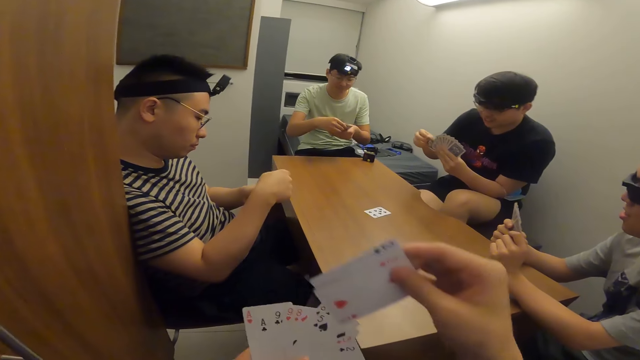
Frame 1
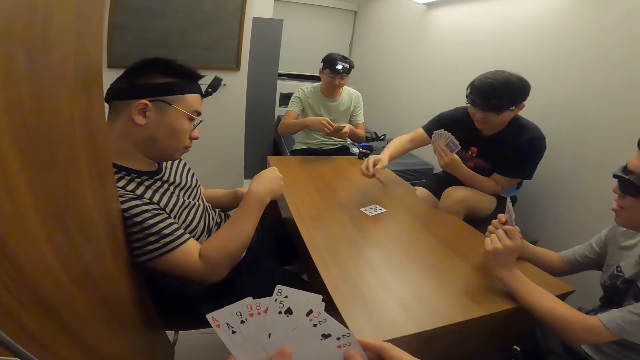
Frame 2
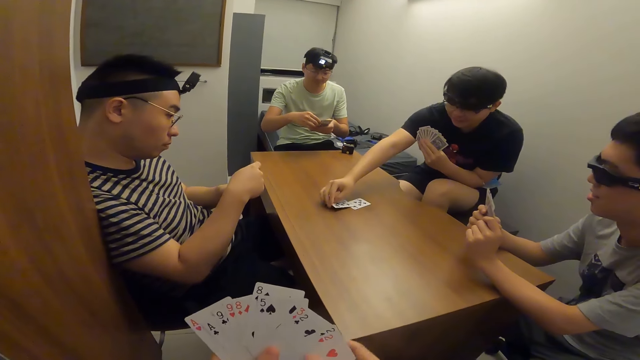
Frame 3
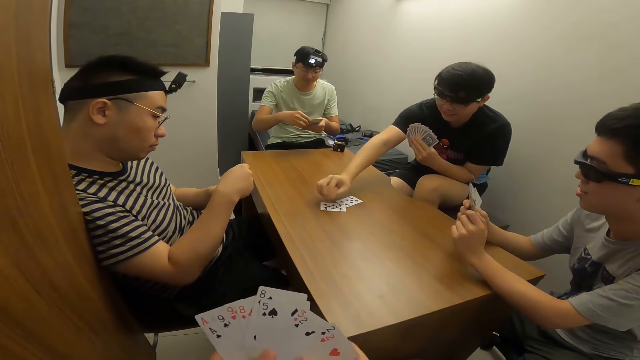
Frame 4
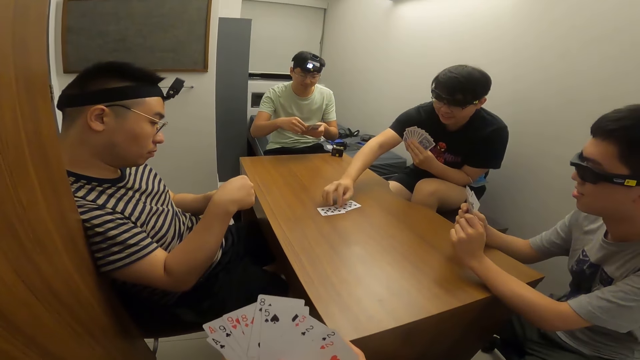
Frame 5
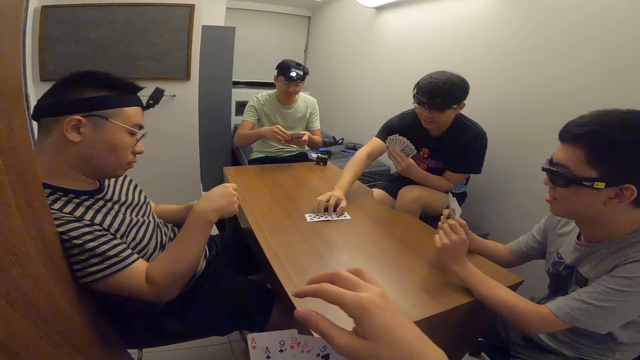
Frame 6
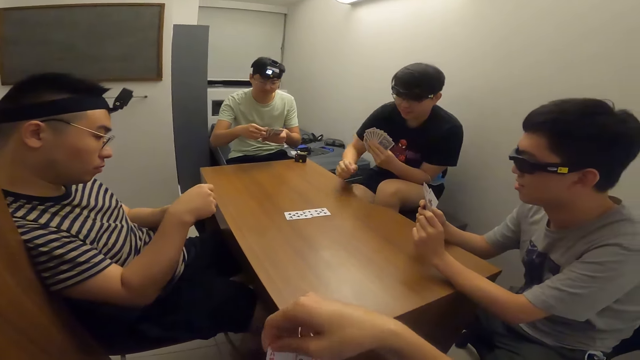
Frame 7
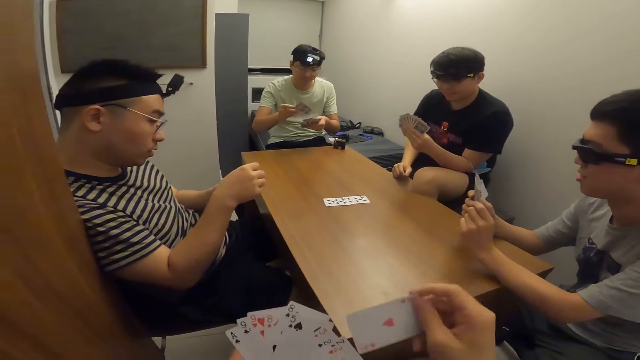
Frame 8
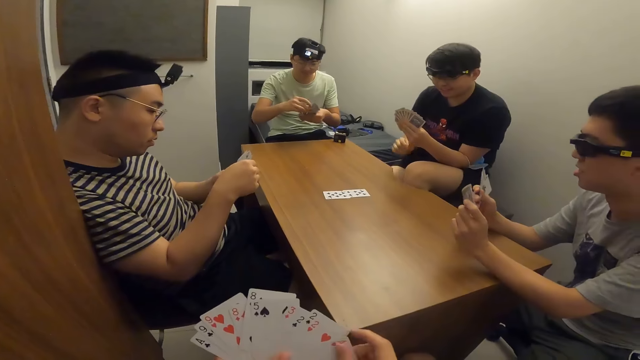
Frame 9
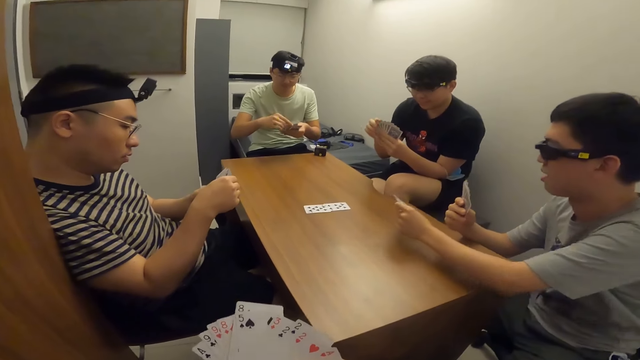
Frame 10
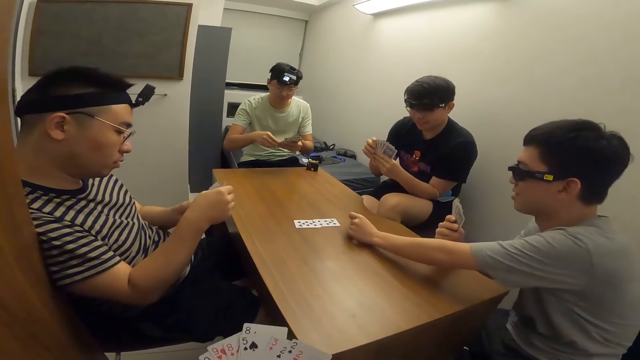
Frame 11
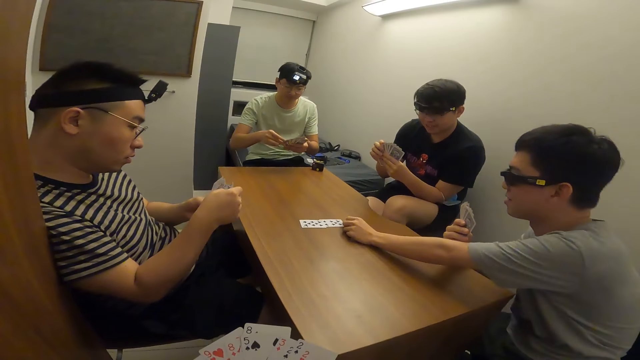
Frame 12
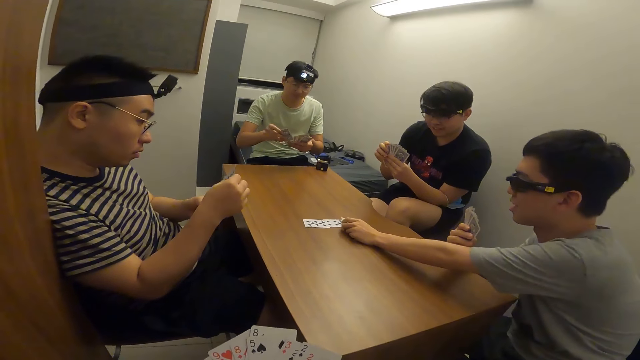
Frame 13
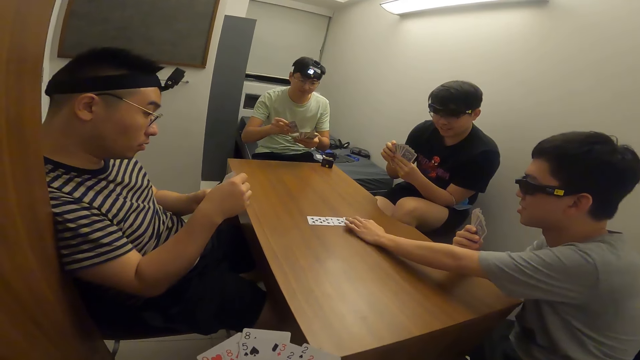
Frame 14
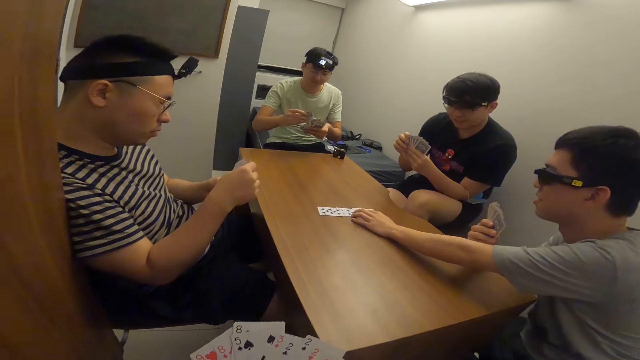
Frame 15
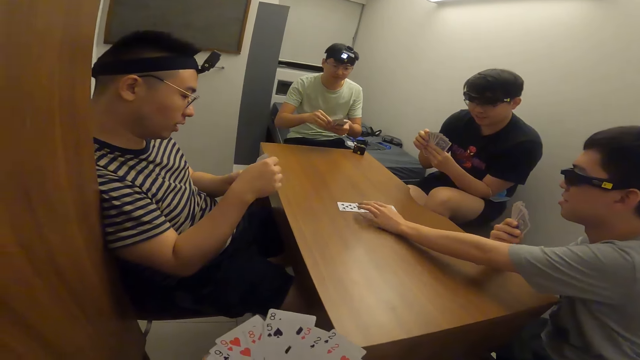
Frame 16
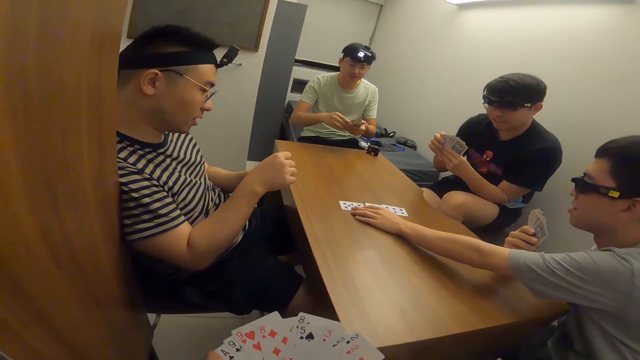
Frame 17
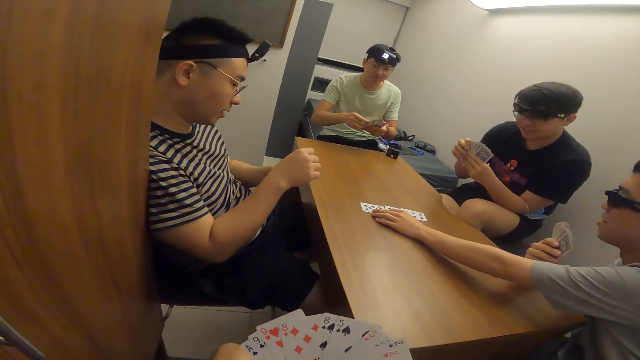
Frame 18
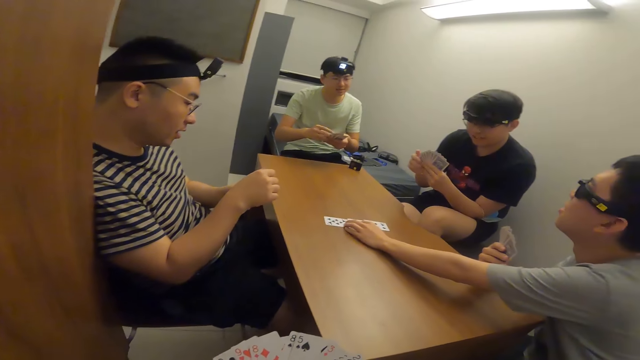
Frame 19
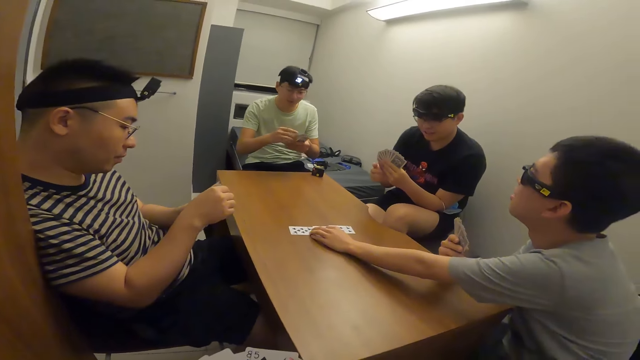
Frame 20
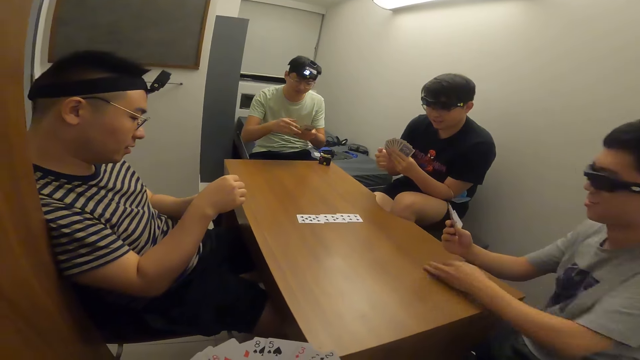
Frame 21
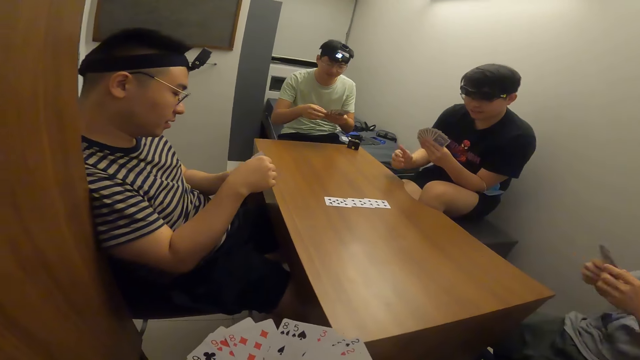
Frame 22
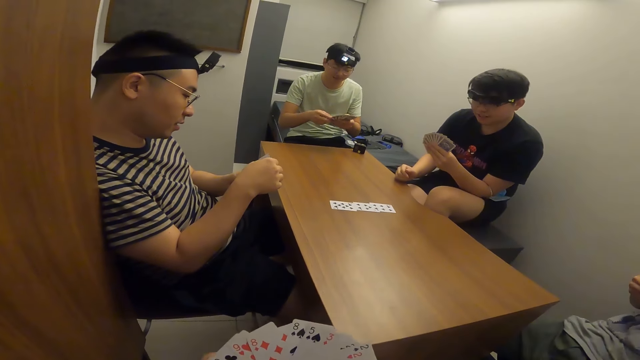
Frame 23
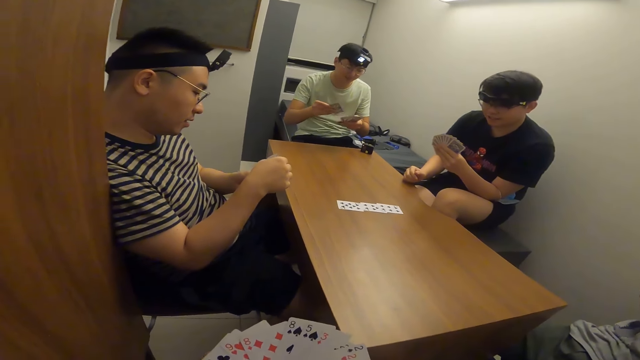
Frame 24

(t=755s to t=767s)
A player places a card on the table with his right hand. Another player places a card on the table with his right hand.

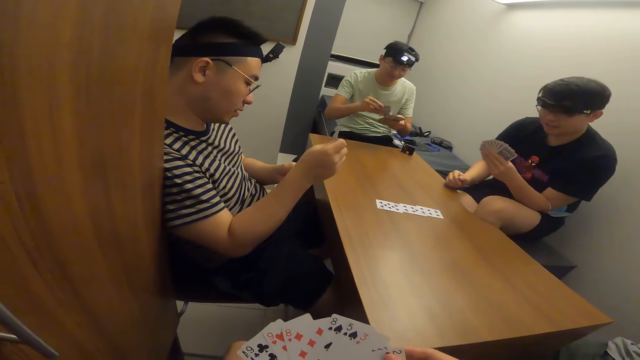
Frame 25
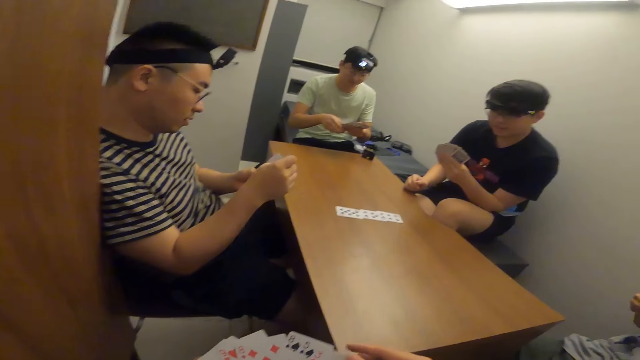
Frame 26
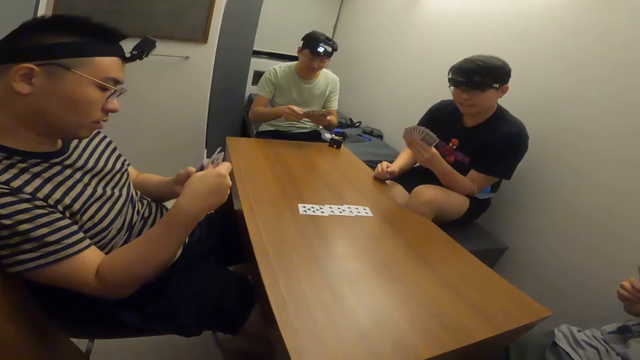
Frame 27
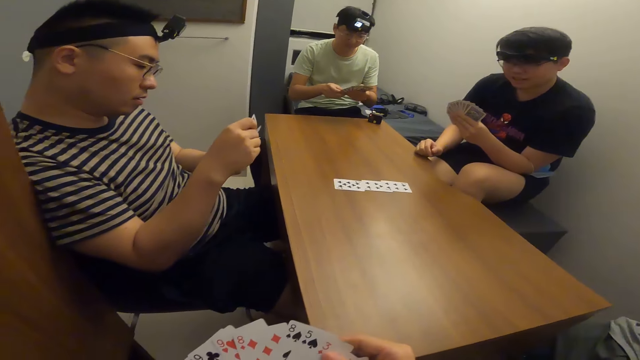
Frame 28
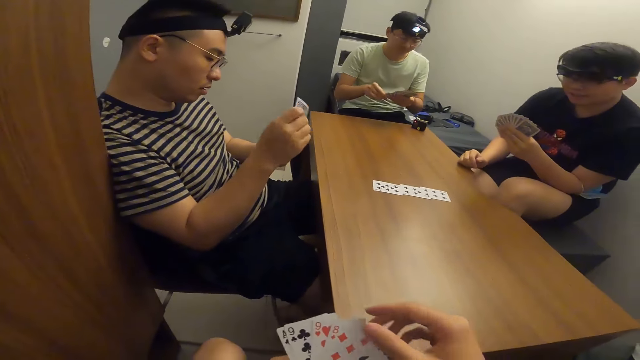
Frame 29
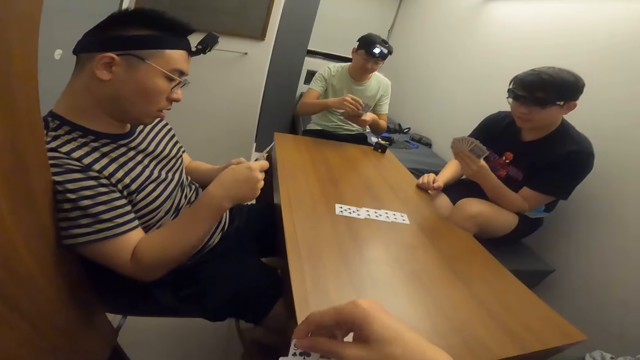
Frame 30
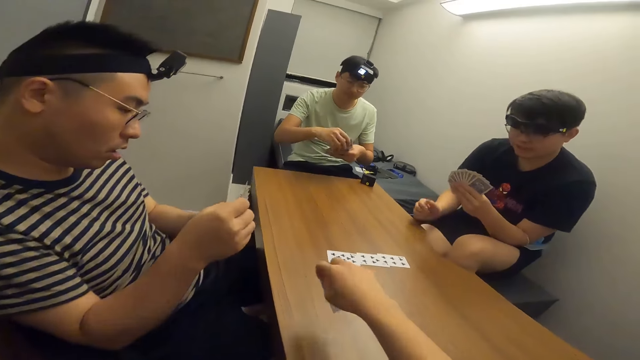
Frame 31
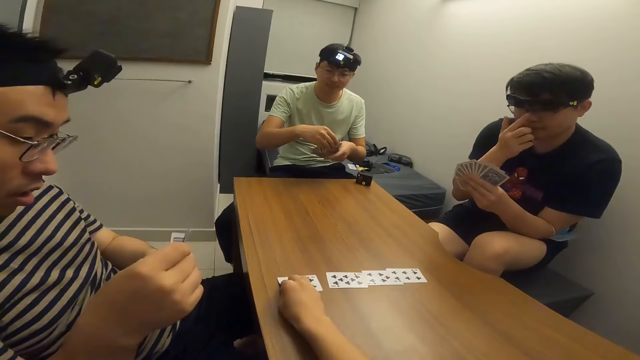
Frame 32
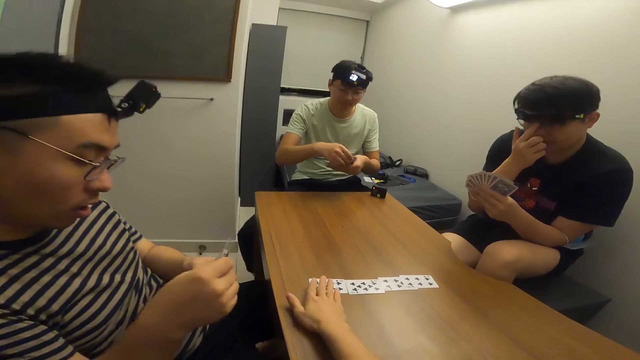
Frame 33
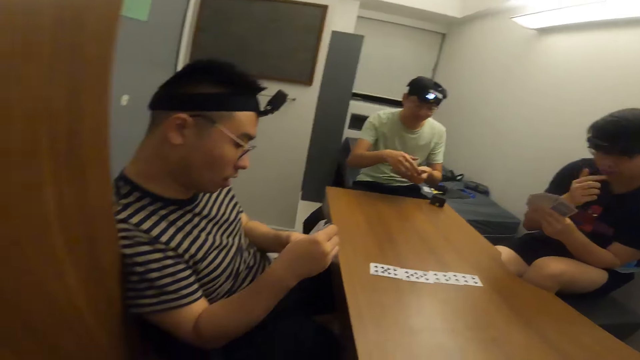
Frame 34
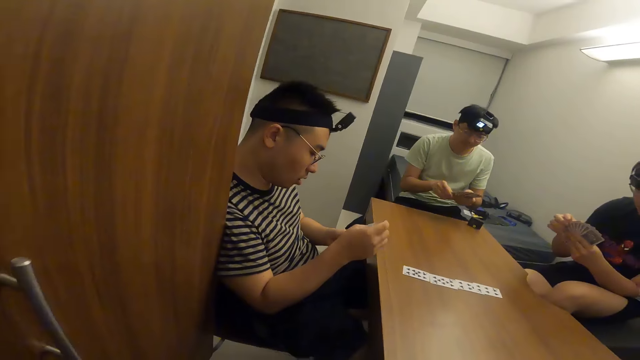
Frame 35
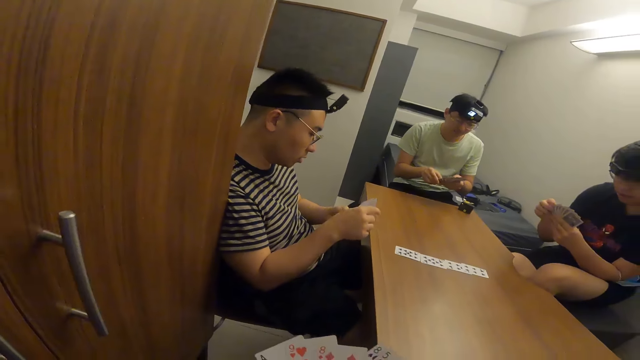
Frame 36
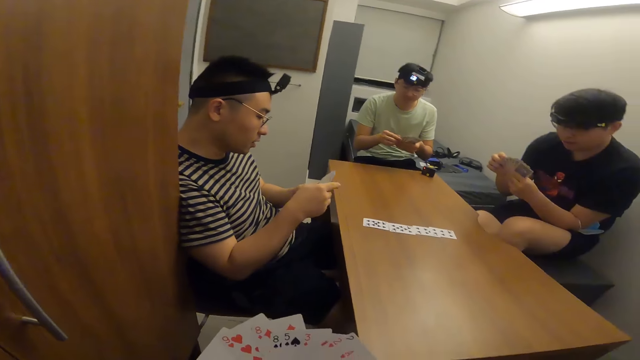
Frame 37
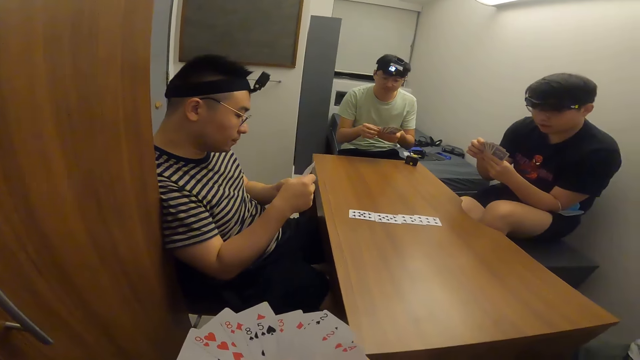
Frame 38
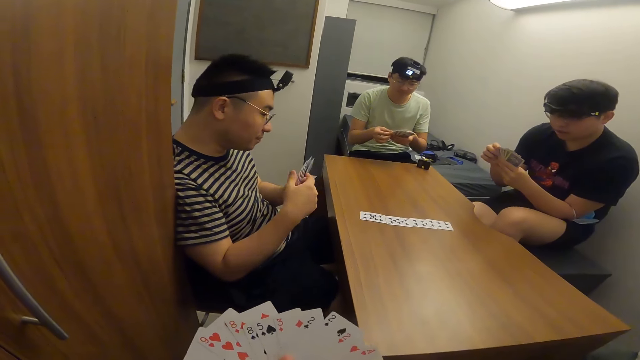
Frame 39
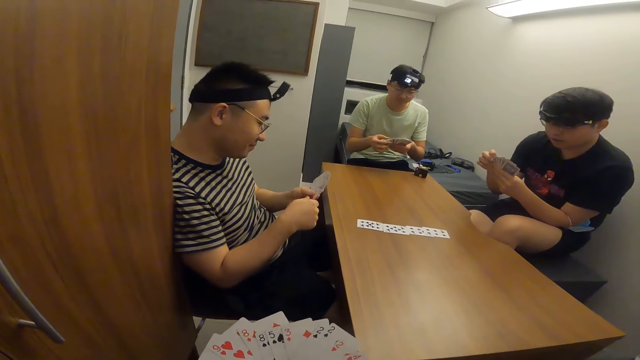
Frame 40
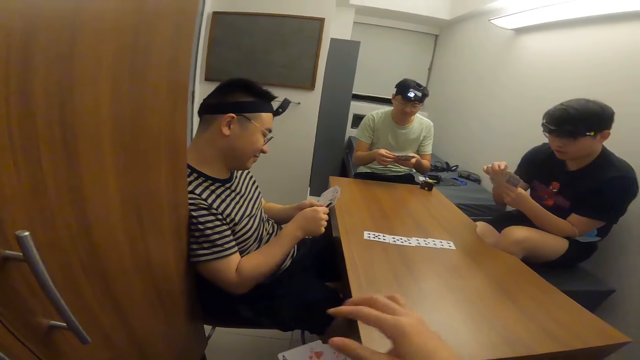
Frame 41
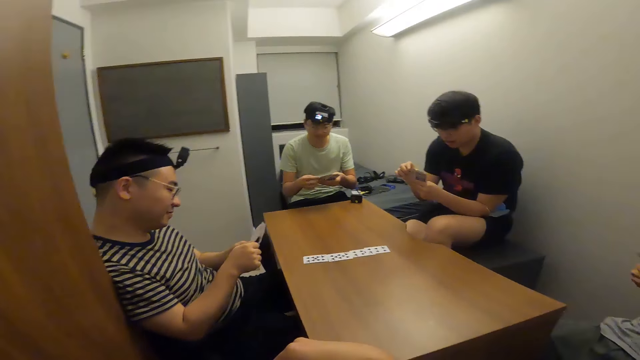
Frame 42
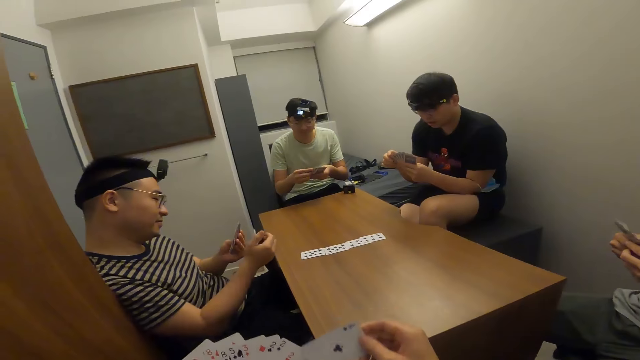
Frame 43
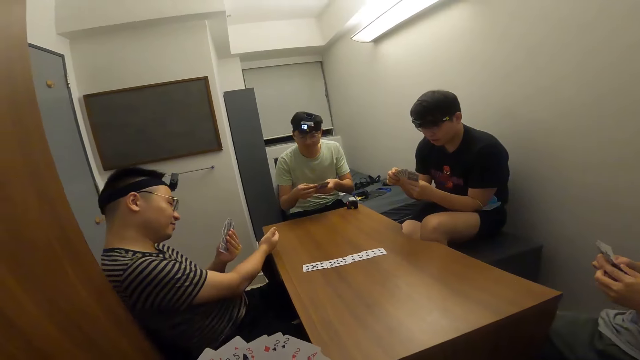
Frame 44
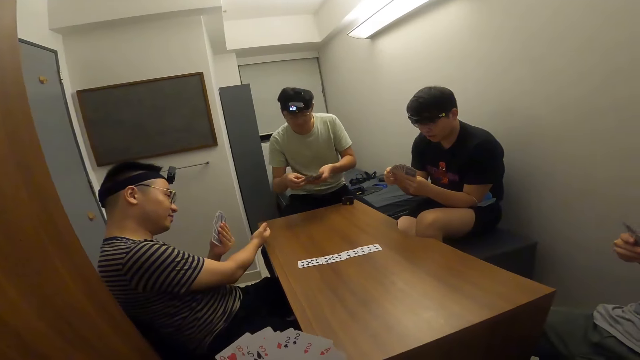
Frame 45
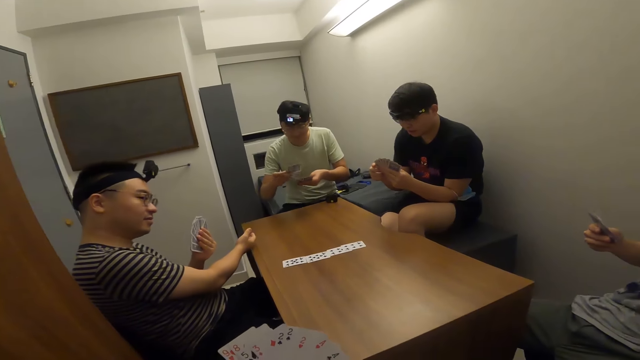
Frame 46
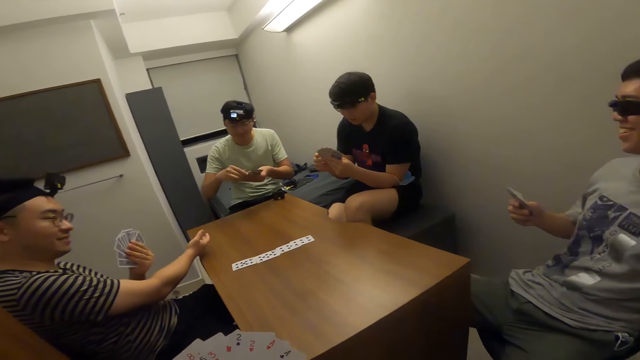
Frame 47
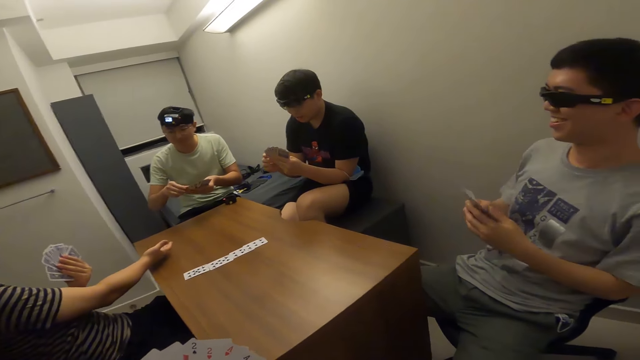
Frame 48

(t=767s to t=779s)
The camera wearer places a card on the table with his right hand.
